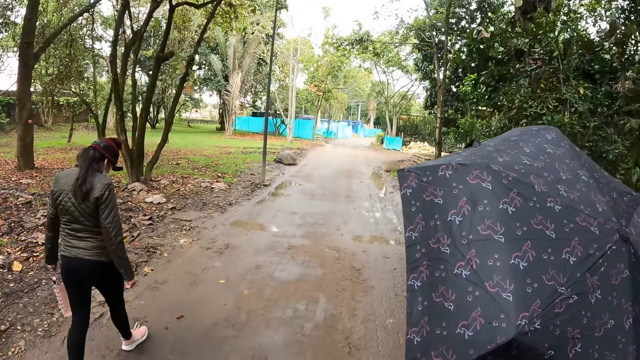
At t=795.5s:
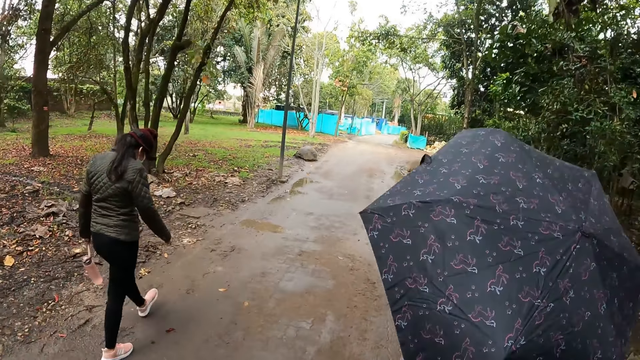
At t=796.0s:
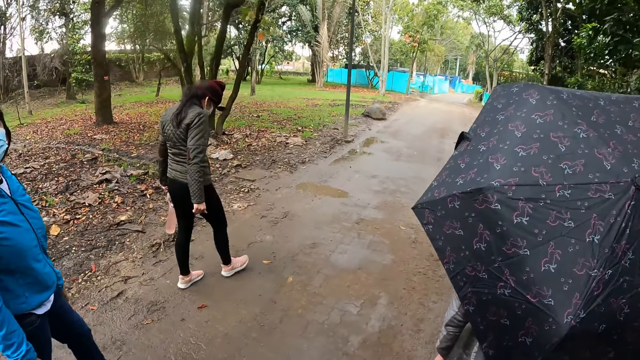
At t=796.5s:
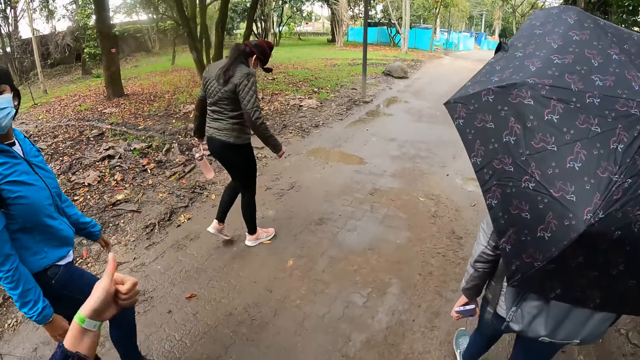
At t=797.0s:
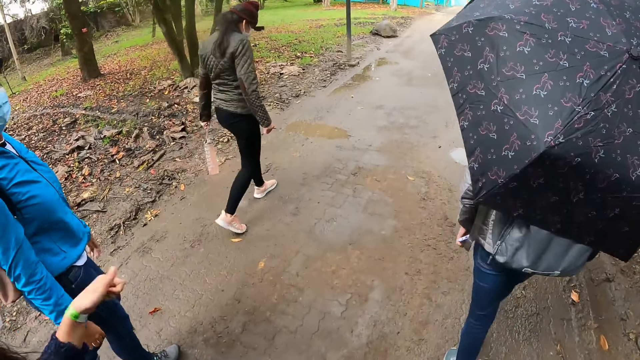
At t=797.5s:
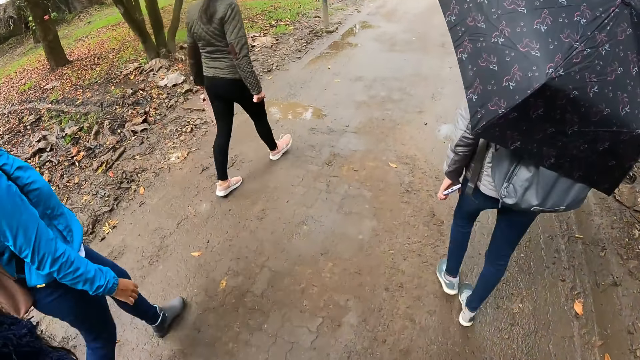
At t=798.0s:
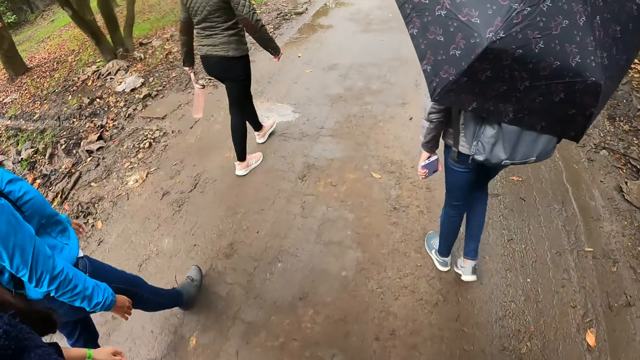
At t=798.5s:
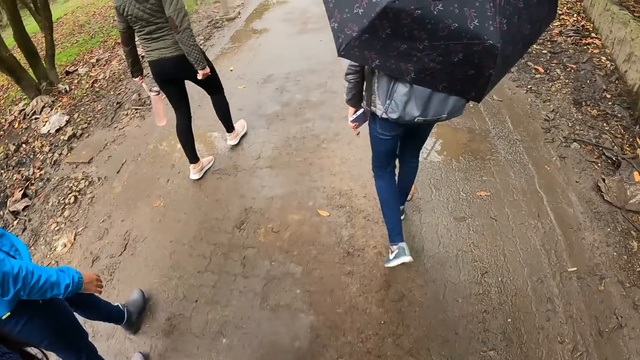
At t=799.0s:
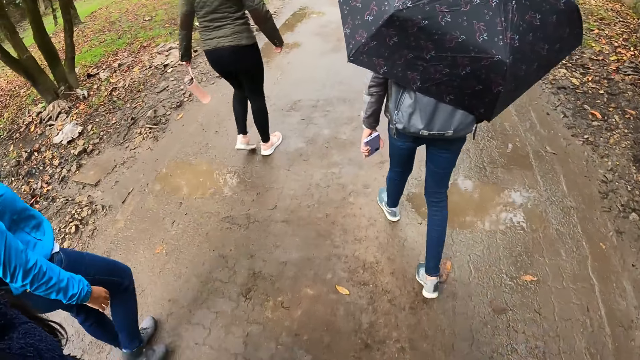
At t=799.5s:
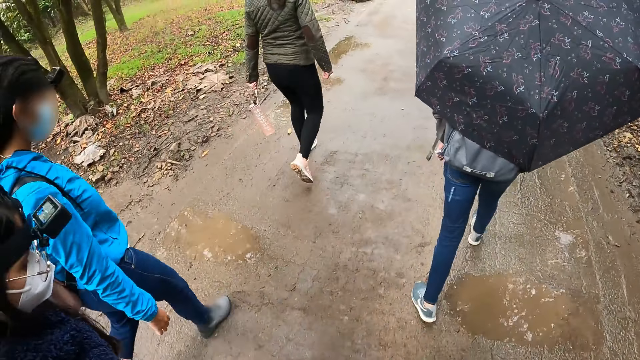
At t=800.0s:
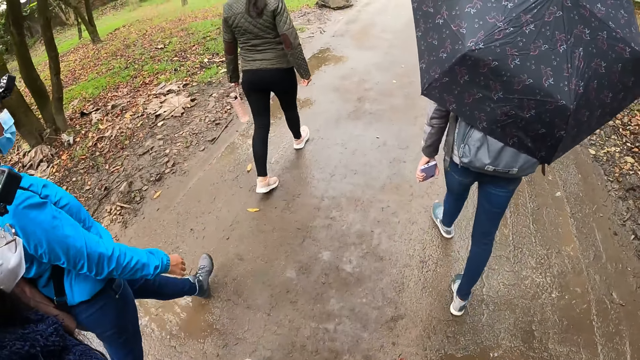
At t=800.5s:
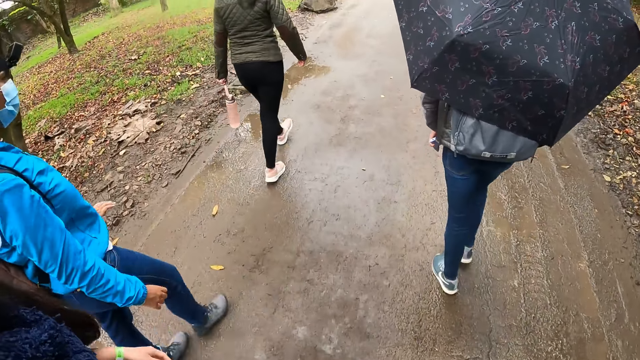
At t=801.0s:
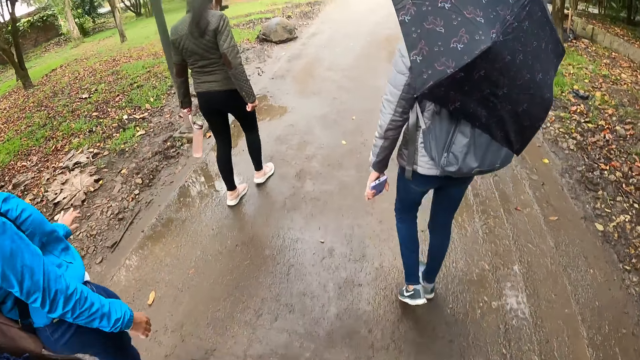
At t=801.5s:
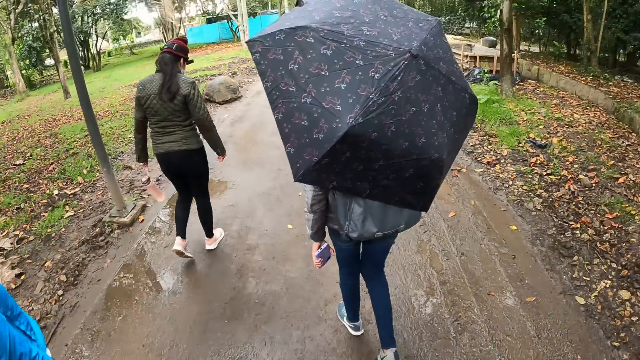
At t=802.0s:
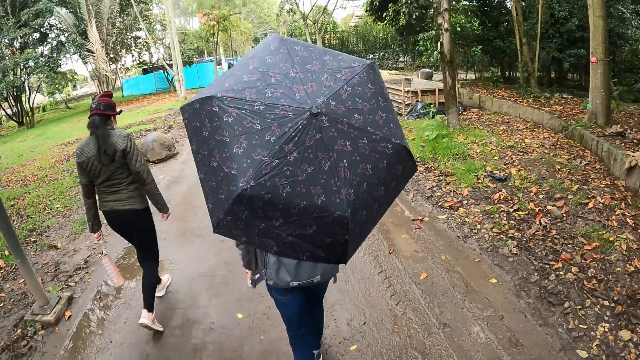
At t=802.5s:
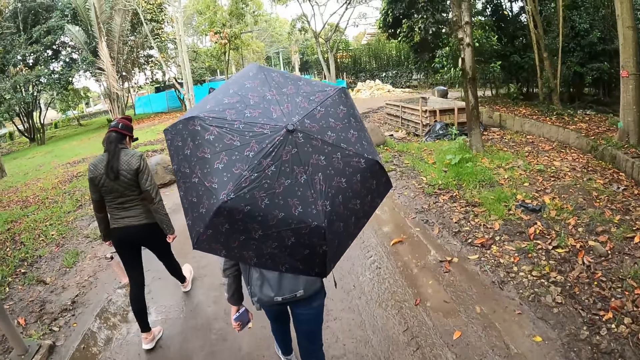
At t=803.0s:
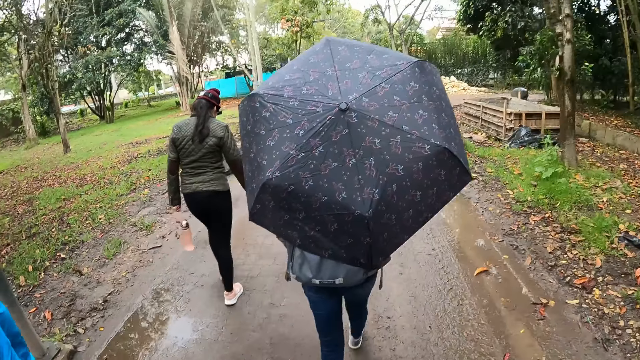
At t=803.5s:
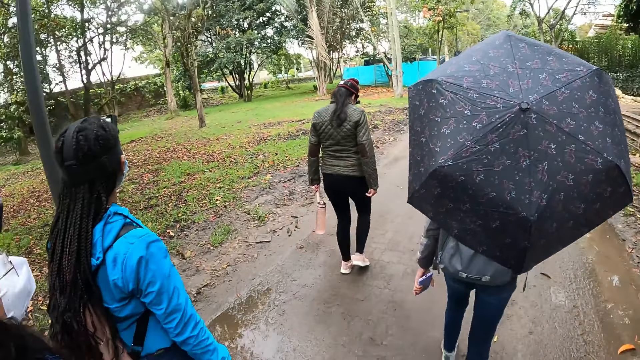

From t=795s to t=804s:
The camera wearer walks on the pavement. A woman raises her left thumb.

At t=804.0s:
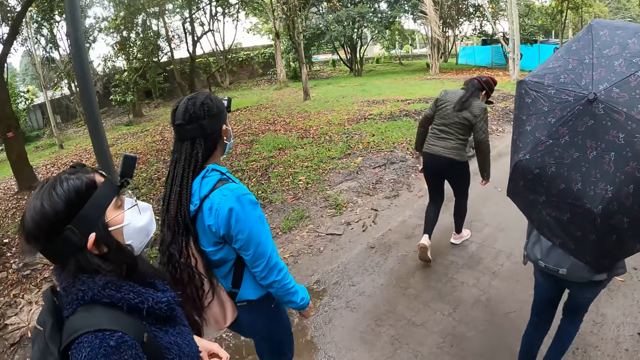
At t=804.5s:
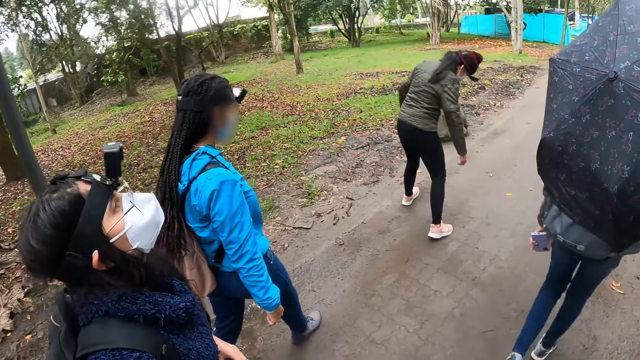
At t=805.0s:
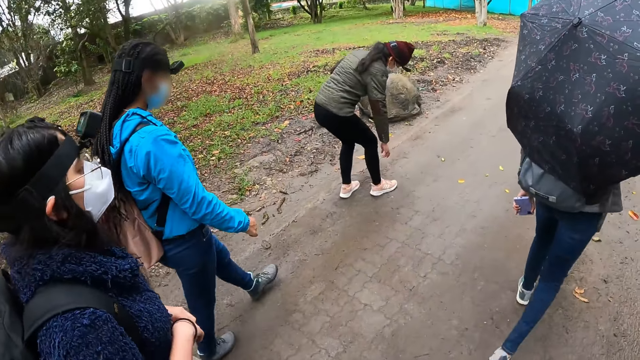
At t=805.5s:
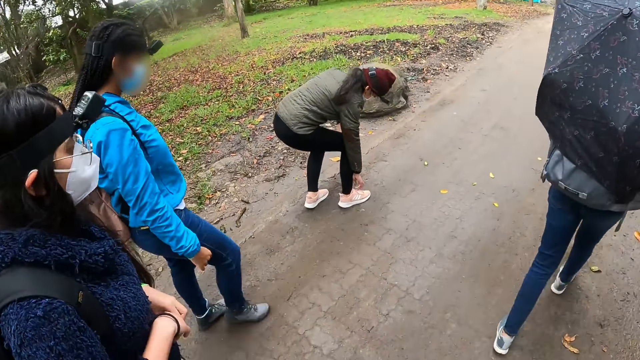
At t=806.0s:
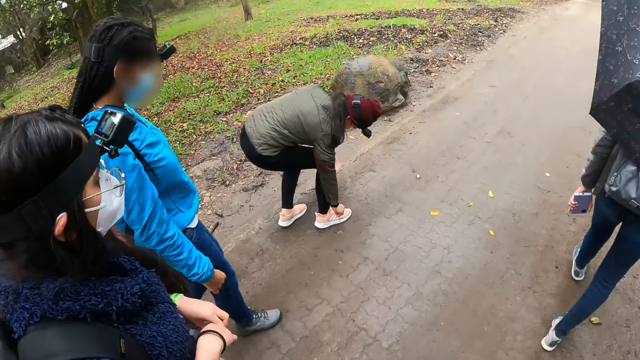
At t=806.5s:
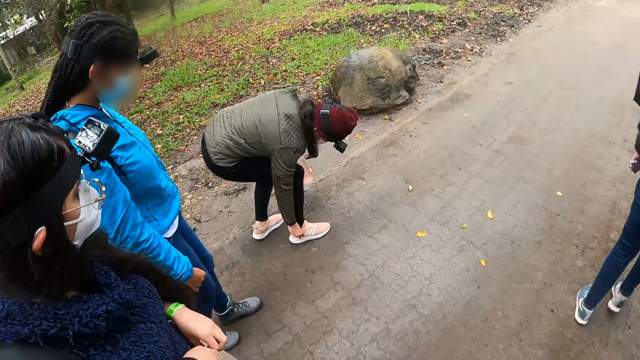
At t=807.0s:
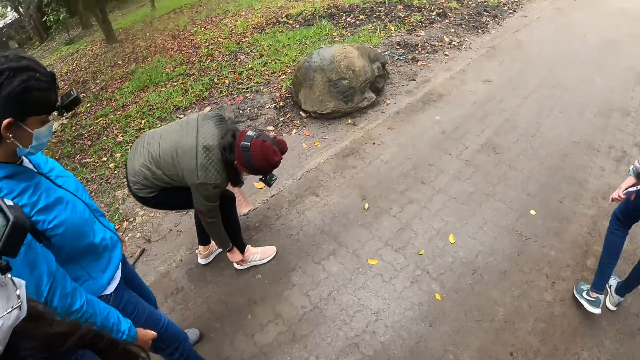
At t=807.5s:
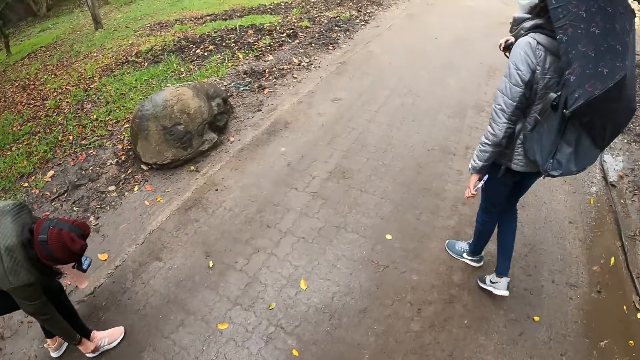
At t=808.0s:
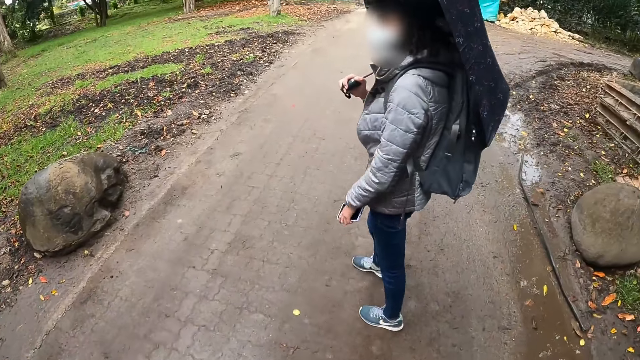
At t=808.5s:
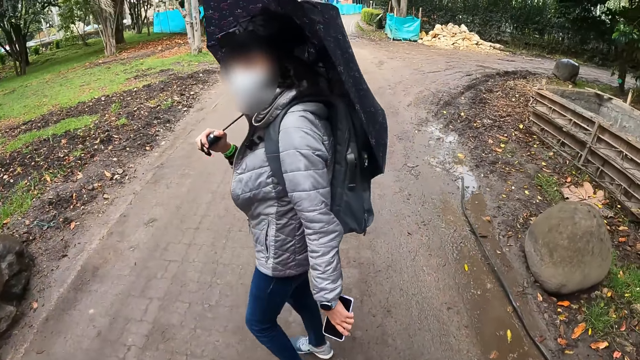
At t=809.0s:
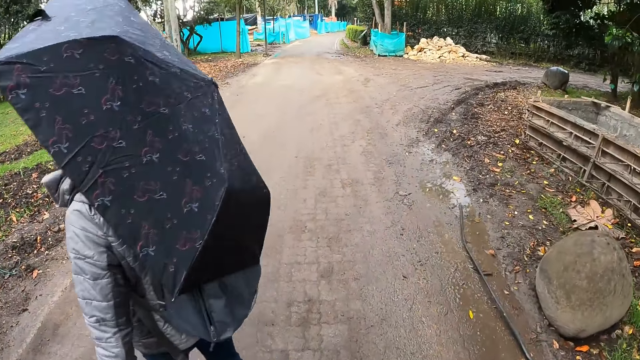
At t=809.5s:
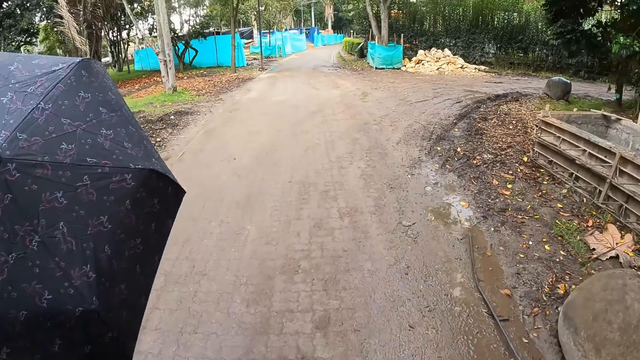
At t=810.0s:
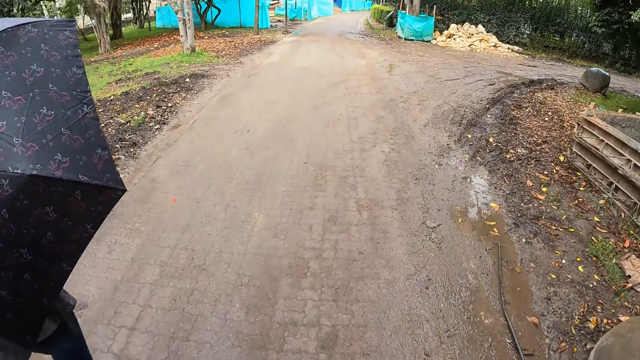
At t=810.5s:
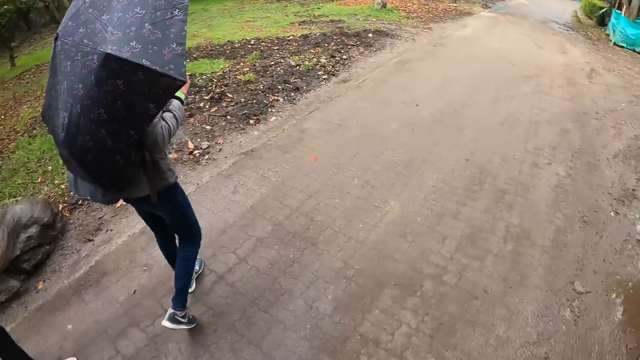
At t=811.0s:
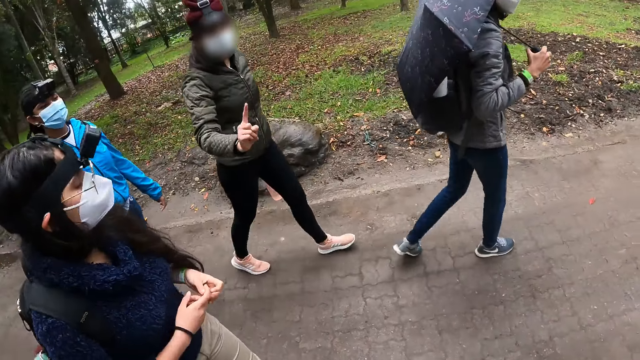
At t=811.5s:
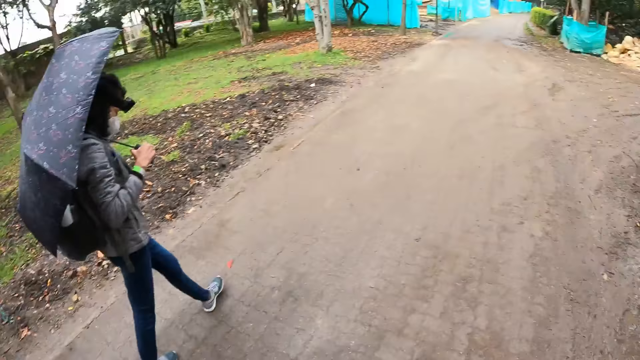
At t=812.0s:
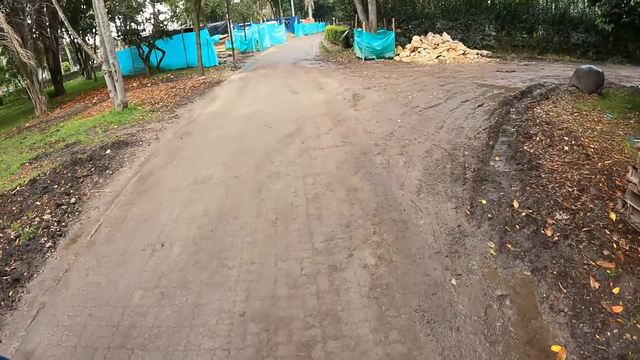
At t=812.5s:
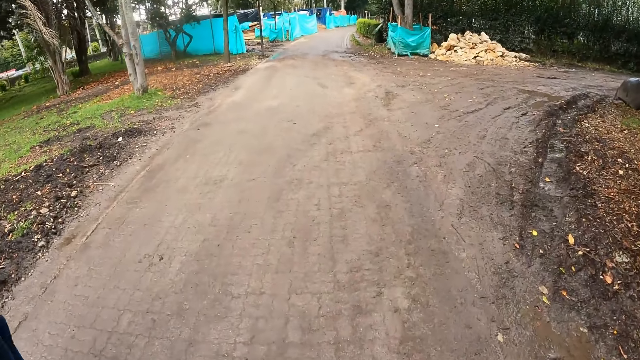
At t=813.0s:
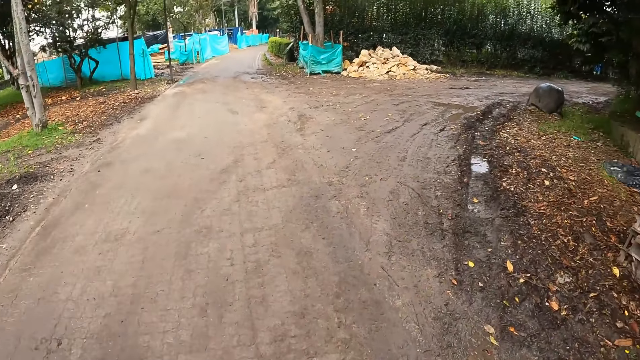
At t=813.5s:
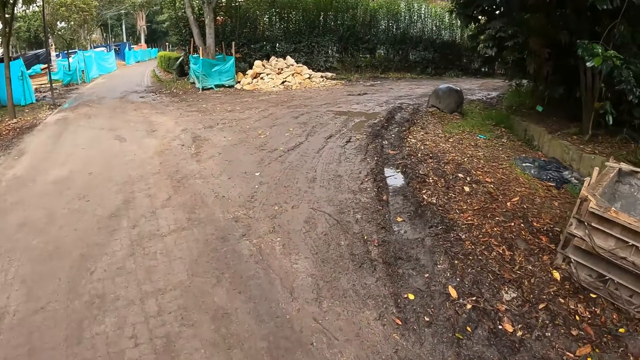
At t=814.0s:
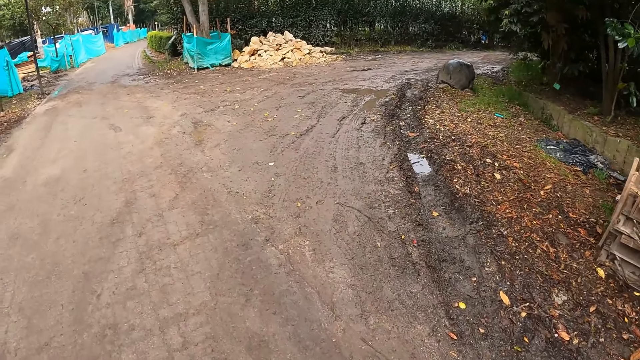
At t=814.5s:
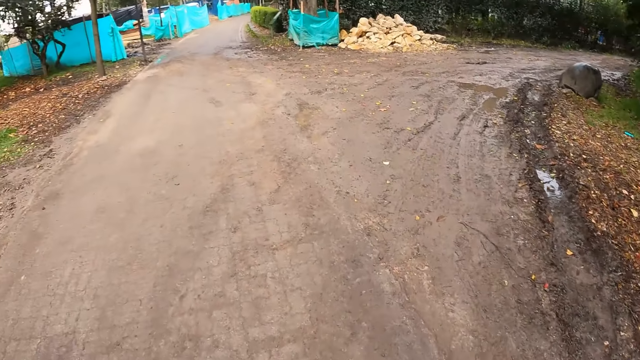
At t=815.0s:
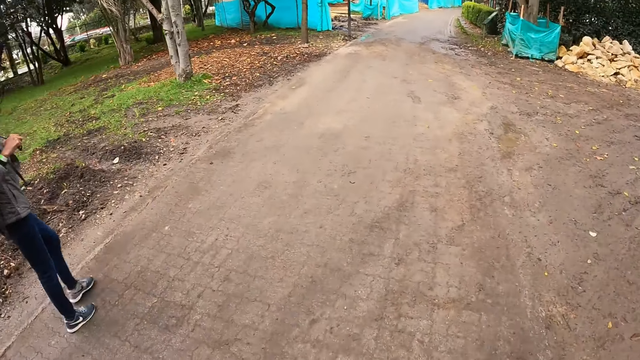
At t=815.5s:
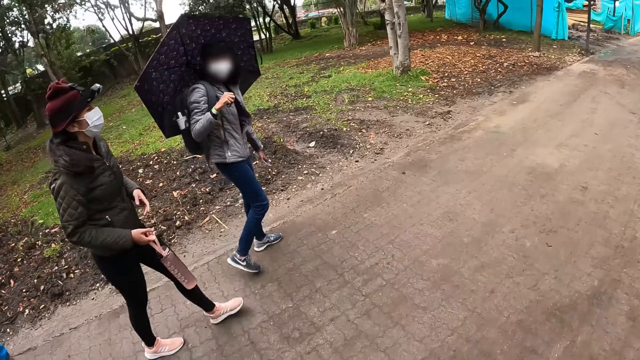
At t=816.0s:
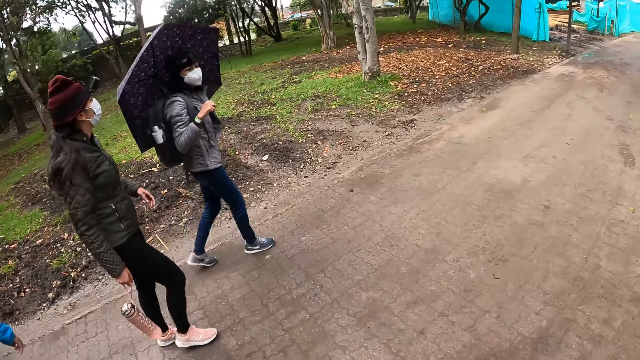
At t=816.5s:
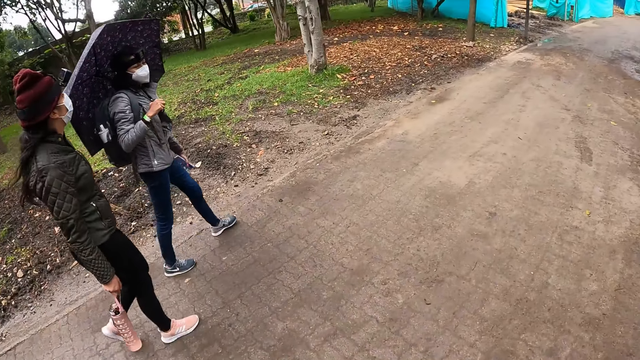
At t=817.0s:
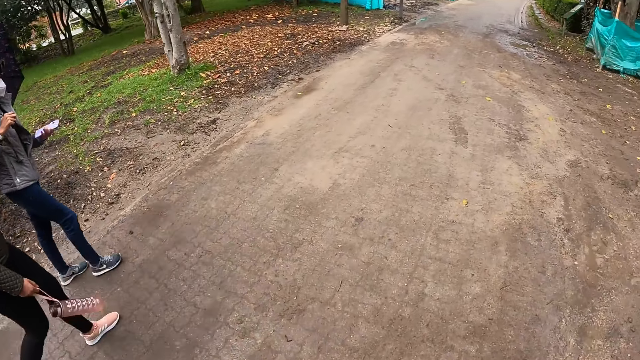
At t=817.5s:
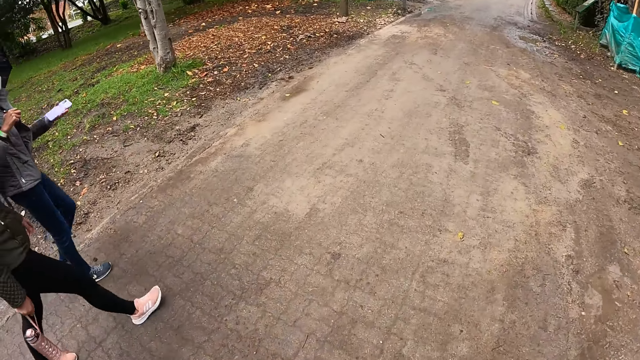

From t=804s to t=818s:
The camera wearer turns towards a woman and another woman. They look at the shoe of a lady. A third woman touches the lace of her shoe with her right hand. The camera wearer walks past the third woman, the first woman and the second woman. They look at another lady. They walk on the pavement. They look around. They turn towards the third woman, the first woman and the second woman. The third woman points out her right index finger. The camera wearer walks on the pavement. They look at the other lady. They turn towards the third woman and a fourth woman.
